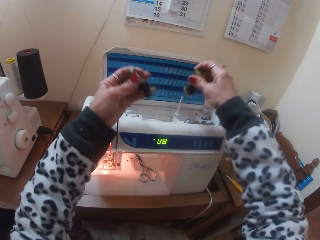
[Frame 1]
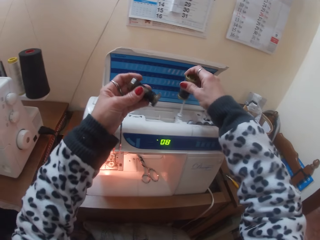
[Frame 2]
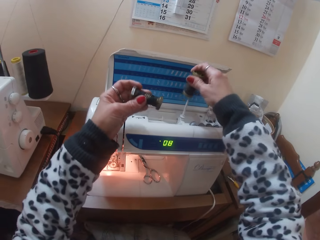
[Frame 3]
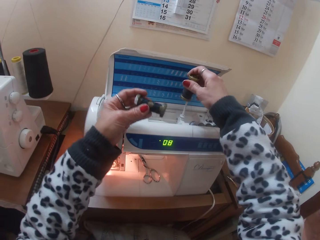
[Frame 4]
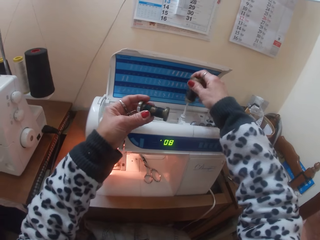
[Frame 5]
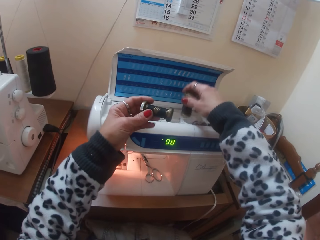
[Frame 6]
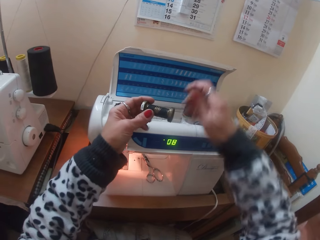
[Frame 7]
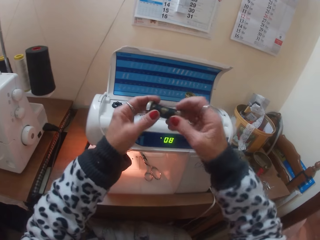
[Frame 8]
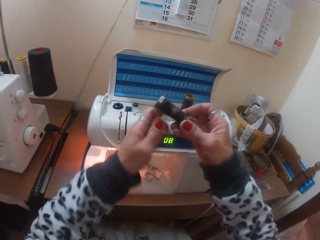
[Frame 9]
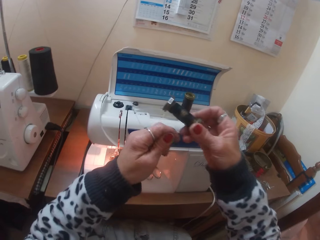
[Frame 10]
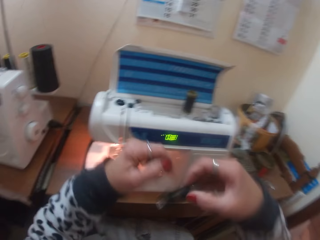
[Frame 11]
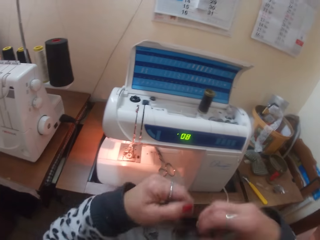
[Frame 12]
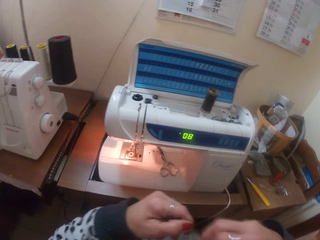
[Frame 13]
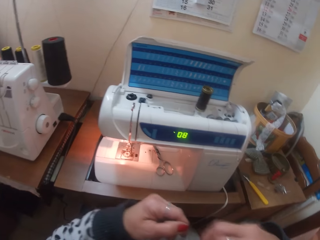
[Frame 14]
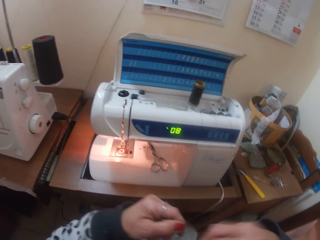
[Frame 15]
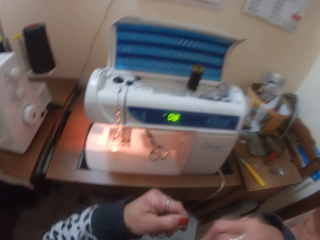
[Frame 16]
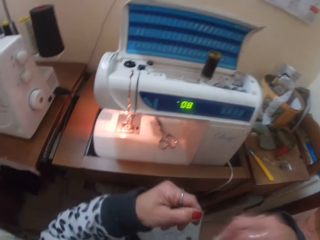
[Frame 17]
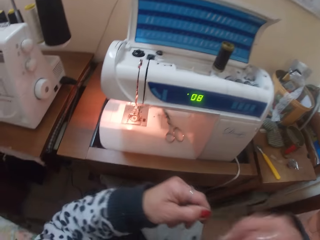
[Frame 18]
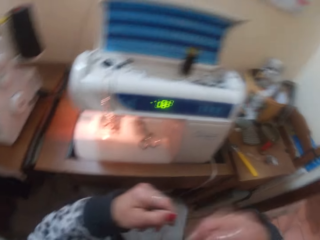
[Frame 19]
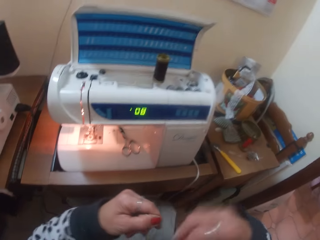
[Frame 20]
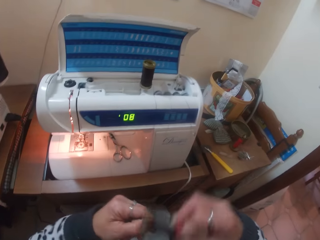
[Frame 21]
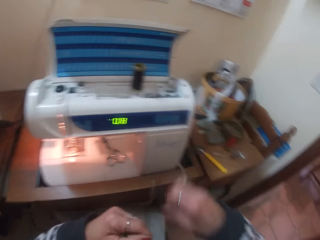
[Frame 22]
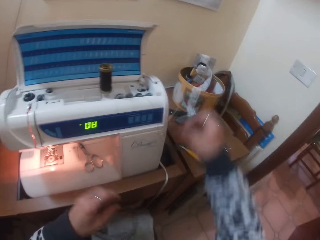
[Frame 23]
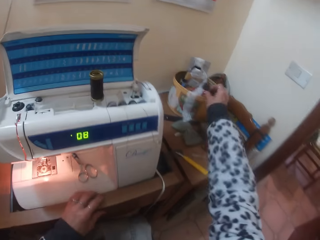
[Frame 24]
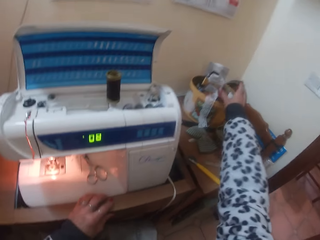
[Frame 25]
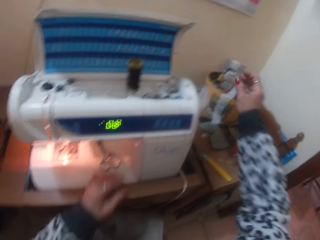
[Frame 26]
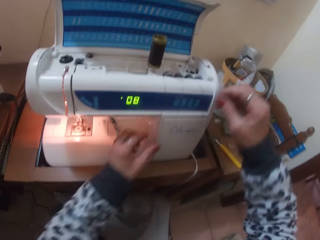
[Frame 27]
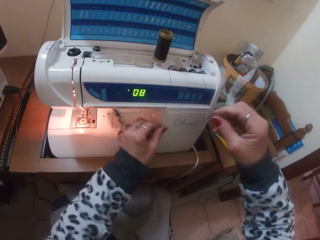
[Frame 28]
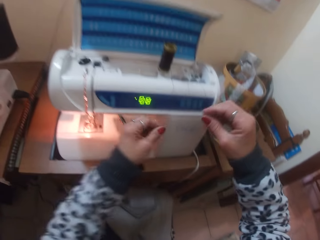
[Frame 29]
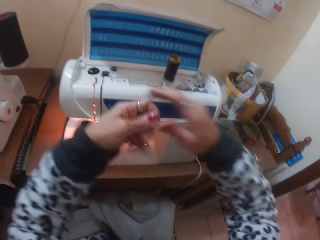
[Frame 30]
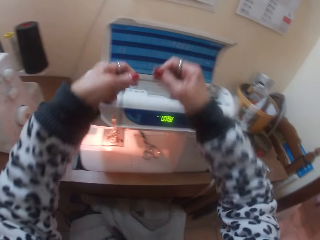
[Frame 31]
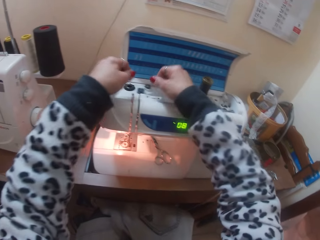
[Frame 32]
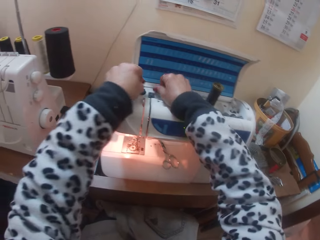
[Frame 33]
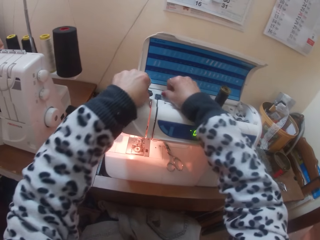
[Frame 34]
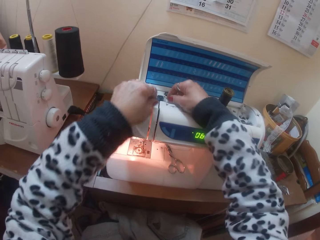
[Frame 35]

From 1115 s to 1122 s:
The camera wearer removes the bobbin thread. She inserts the black thread roll into the spool pin with her right hand. She puts the bobbin thread on the sewing machine. She retracts the thread to the roll with her left hand. She rolls the thread on the bobbin. She drops the thread in her right hand in the bowl of threads. She takes thread from the black thread roll in the spool pin with her left hand. She pulls the thread.

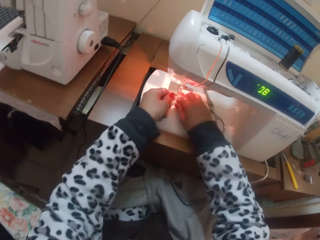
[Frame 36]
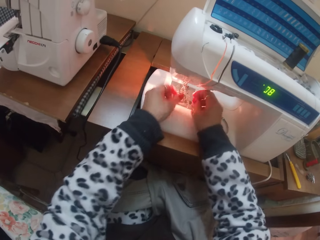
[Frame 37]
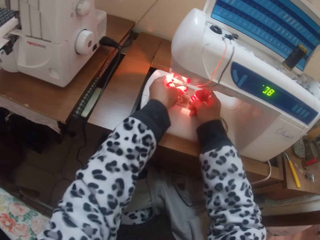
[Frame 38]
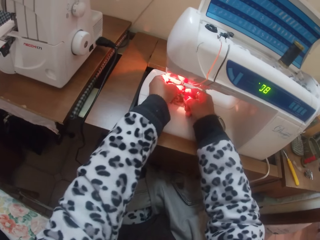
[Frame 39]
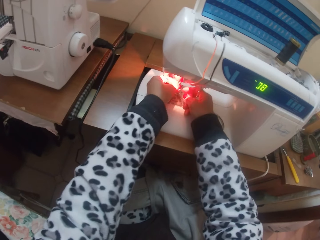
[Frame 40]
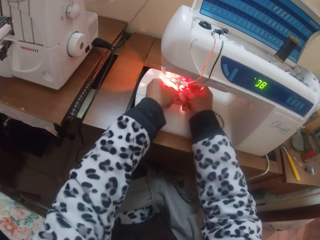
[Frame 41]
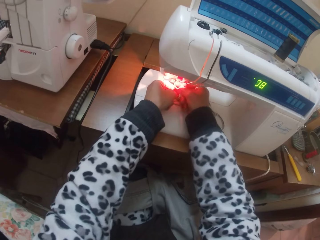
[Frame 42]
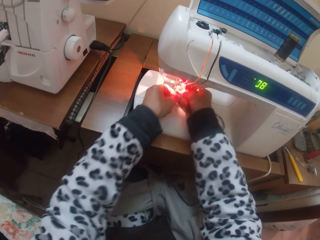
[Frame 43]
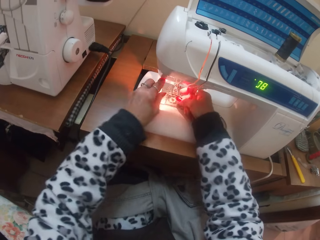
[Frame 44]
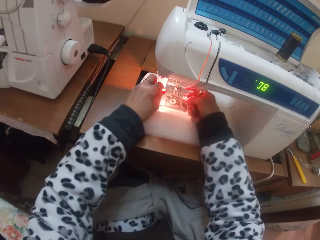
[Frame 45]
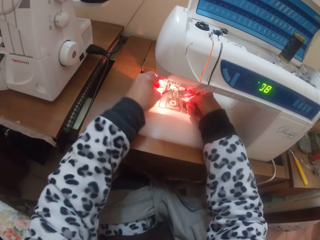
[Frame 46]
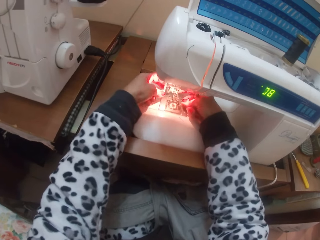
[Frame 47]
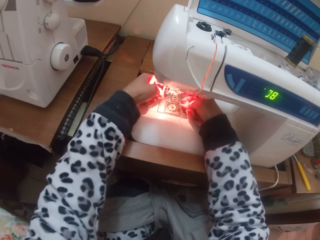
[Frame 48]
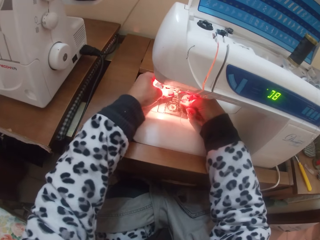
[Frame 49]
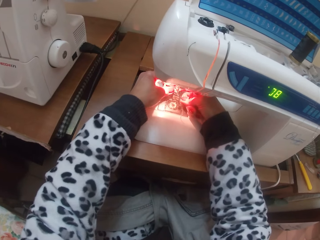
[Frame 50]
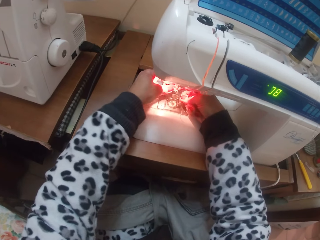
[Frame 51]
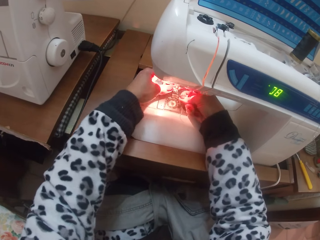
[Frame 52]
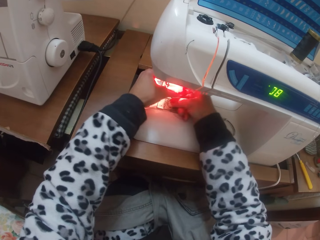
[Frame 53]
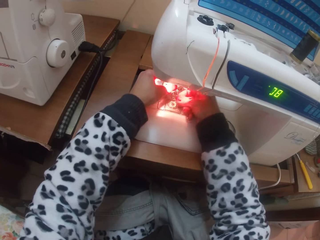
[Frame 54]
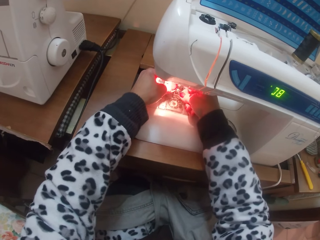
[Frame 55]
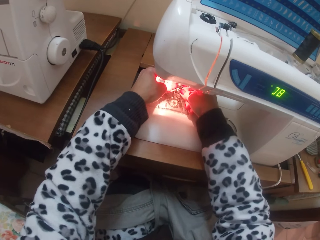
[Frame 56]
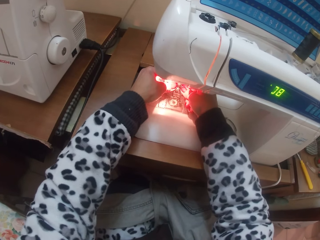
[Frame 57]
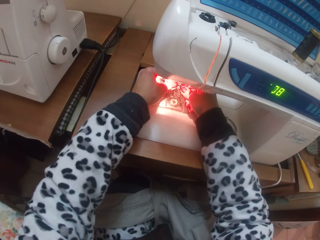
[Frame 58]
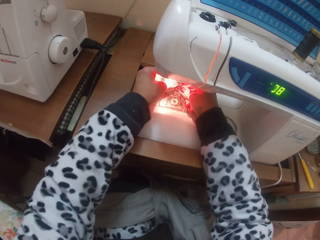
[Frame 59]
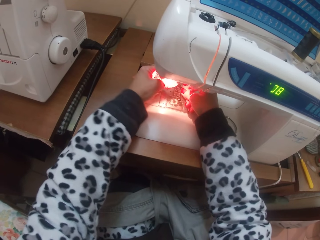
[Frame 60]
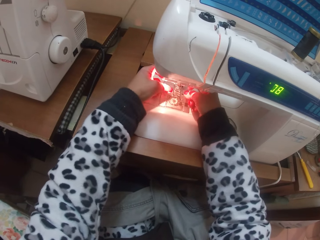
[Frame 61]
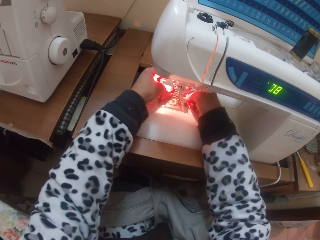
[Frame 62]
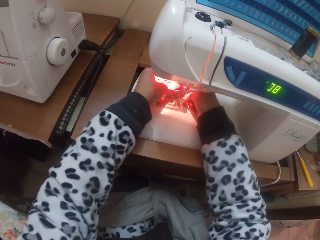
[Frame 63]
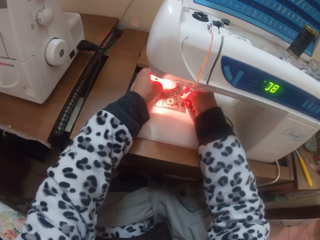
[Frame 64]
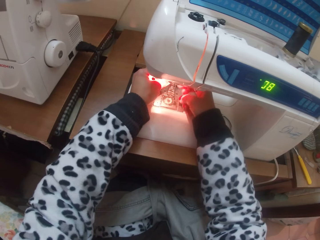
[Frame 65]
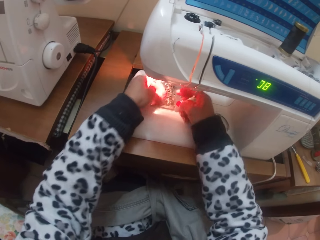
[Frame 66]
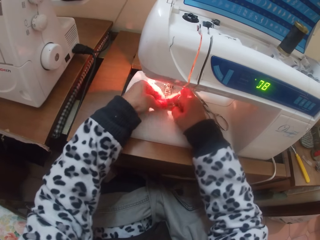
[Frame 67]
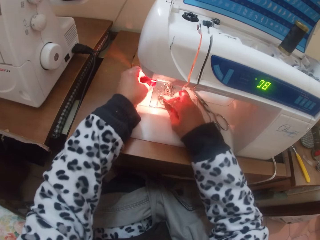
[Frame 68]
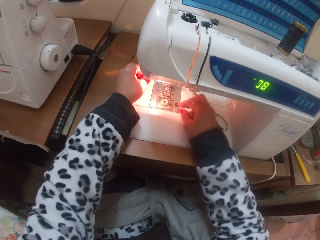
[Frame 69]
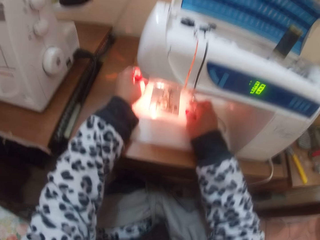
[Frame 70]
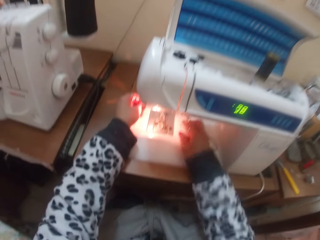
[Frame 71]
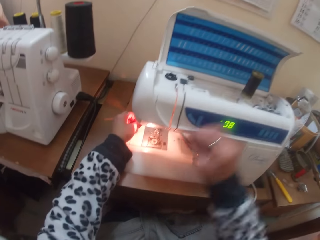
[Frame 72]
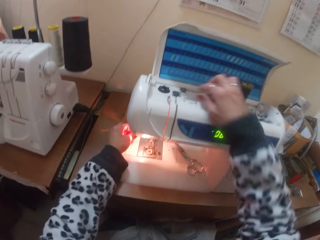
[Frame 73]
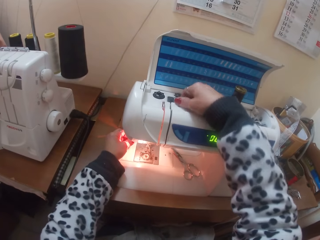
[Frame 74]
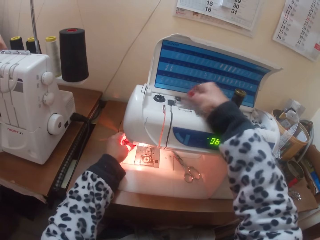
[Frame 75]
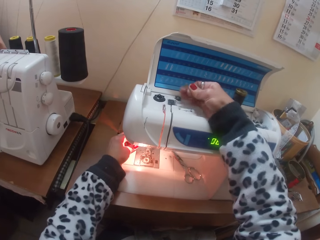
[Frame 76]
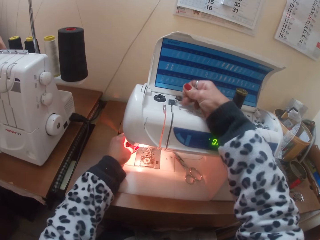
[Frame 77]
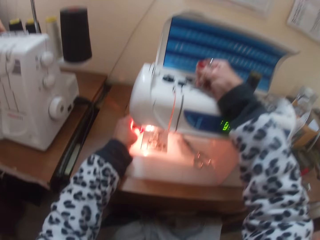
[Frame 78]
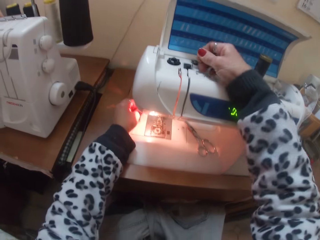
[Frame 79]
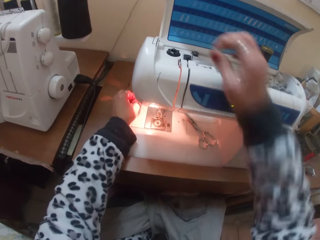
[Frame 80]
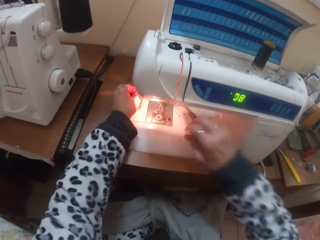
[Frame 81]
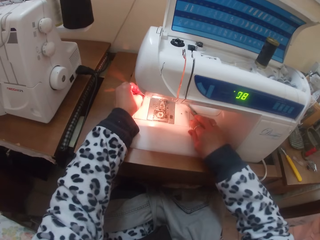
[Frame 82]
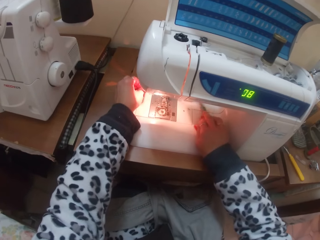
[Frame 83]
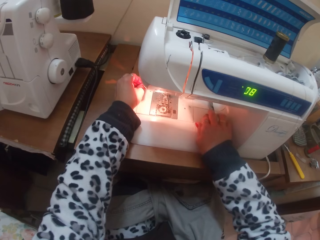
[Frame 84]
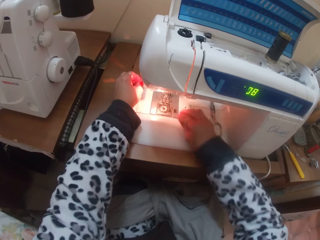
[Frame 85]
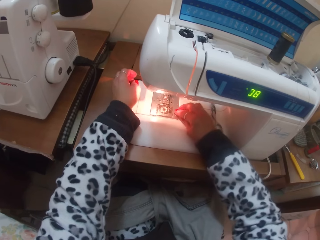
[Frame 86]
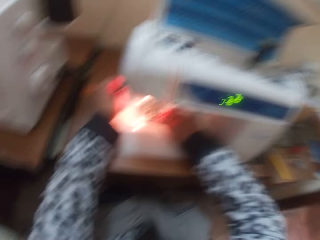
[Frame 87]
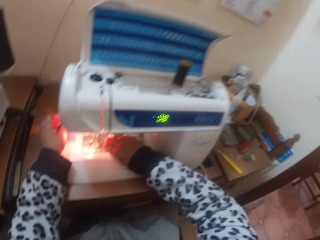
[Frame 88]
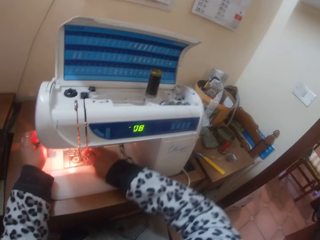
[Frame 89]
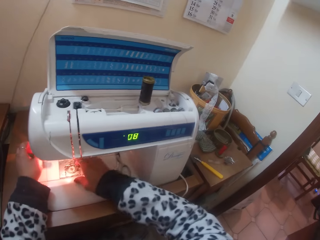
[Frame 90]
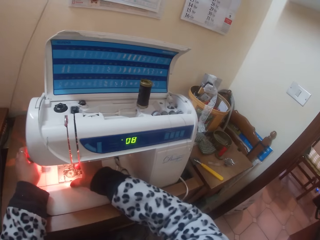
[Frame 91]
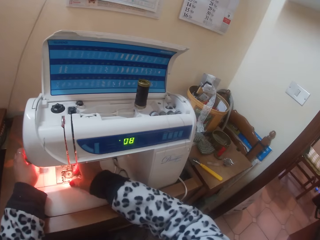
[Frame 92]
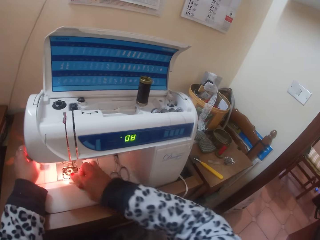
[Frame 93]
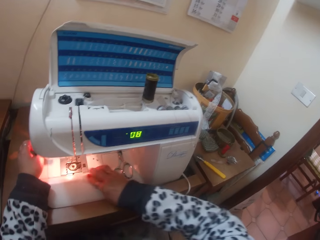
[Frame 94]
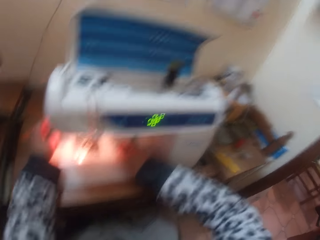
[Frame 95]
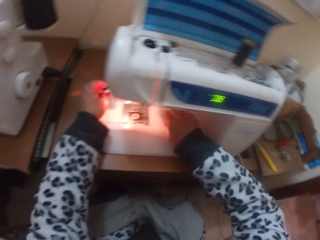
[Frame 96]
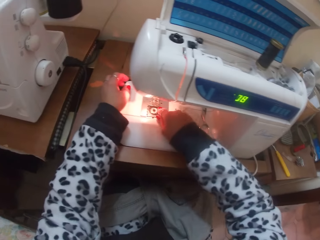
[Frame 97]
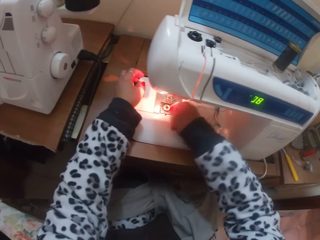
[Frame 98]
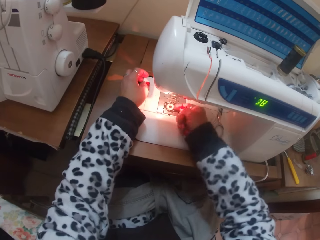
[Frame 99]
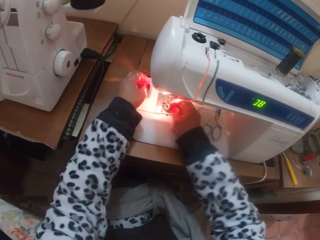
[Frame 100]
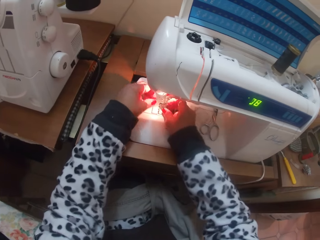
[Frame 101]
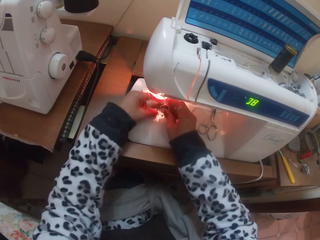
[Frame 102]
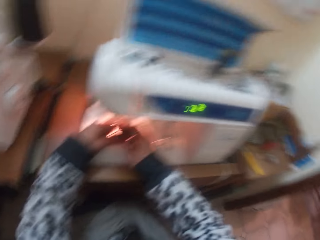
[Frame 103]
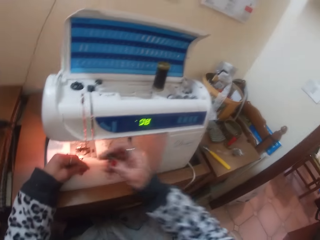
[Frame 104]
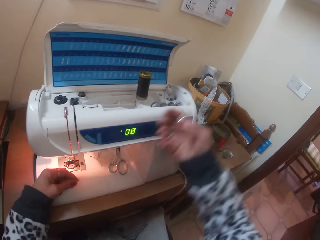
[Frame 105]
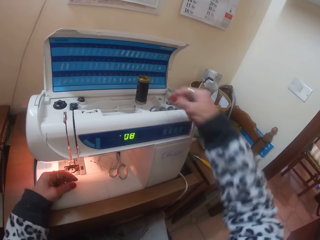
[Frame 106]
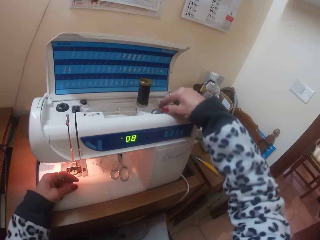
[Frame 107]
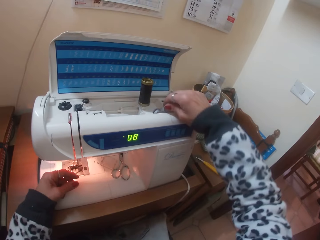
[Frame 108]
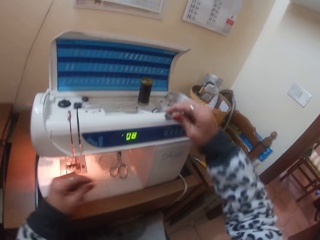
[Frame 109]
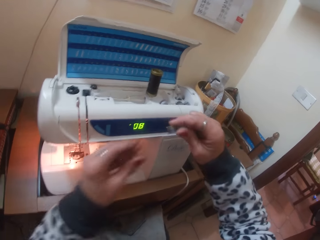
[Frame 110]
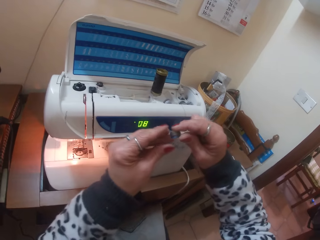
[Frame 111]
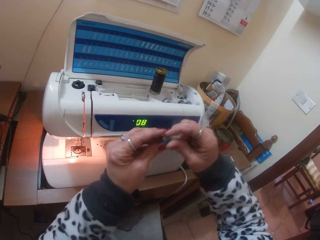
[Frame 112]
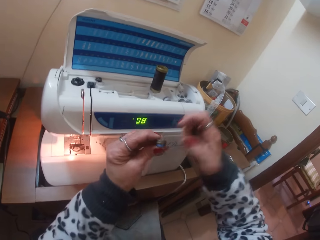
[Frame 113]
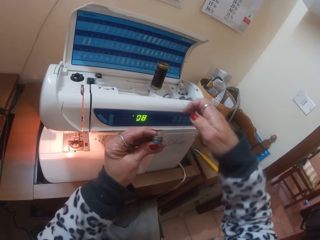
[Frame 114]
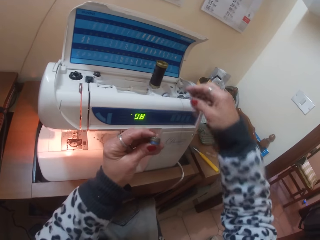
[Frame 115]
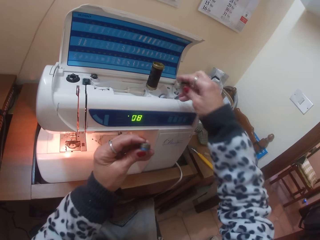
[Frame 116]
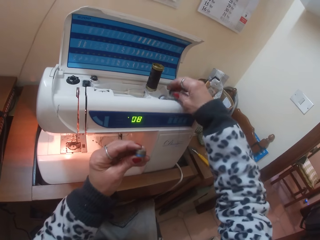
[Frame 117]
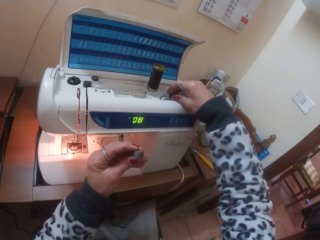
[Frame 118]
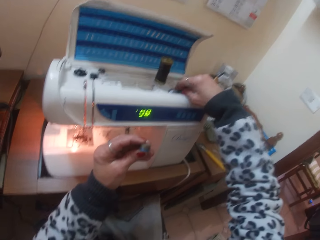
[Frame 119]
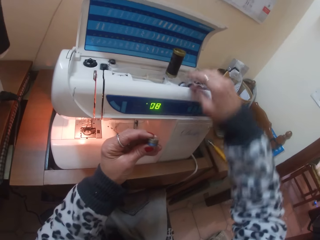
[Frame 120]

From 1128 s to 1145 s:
The camera wearer holds the thread with the other hand. She passes the thread over the presser foot lever with her hands. She touches the needle. She passes the thread through the sewing needle with her right hand. She holds the thread. She adjusts the thread with her right hand. She pulls the thread. She moves the scissors aside with her right hand. She looks on the other side. She moves the slide plate of the sewing machine with her right hand. She puts her hand on the sewing machine. She takes out a bobbin from the bobbin case with her right finger. She holds the bobbin in her right hand. She lifts her hand. She picks up the bobbin from the bobbin housing with her right hand. She passes the bobbin from her right hand to the left hand. She puts the bobbin in her right hand in the bobbin housing.
